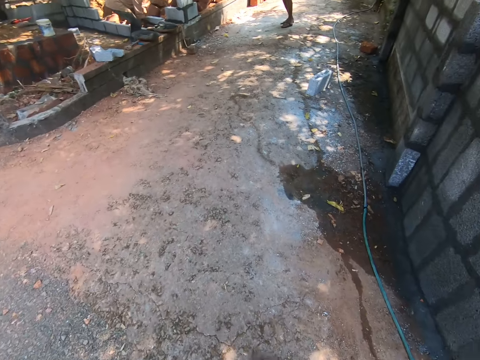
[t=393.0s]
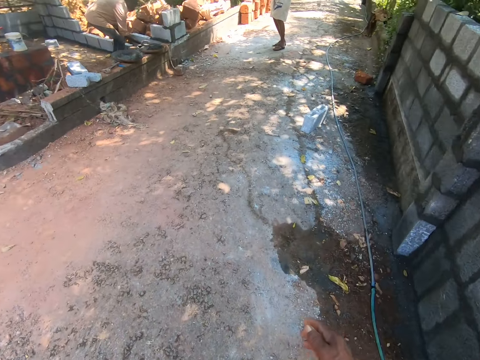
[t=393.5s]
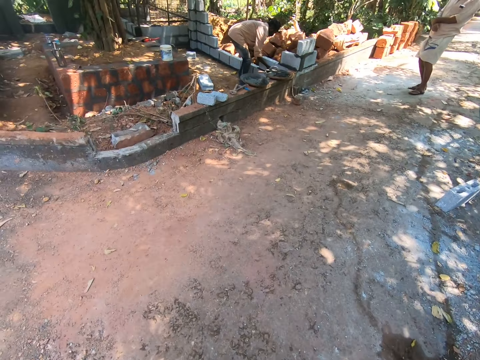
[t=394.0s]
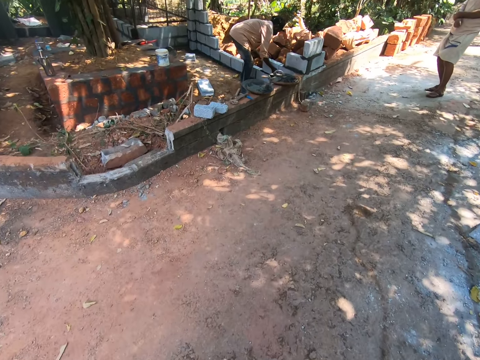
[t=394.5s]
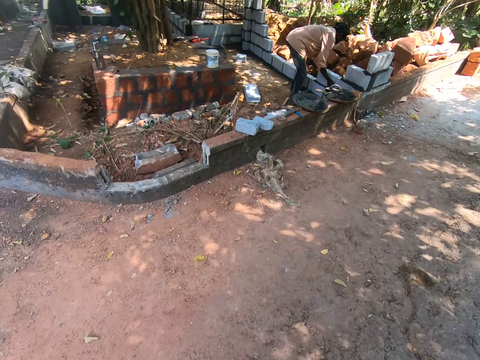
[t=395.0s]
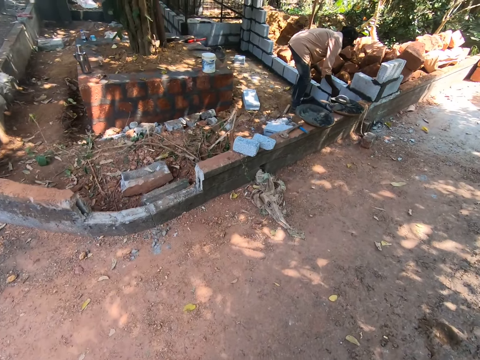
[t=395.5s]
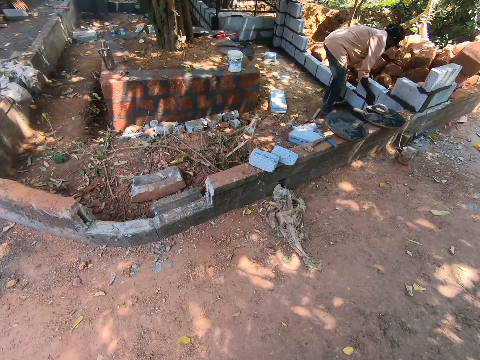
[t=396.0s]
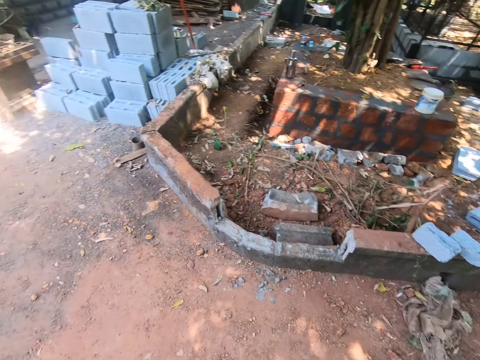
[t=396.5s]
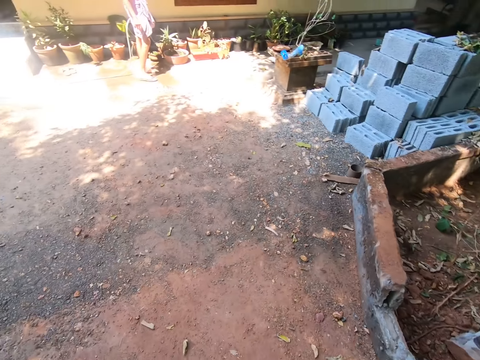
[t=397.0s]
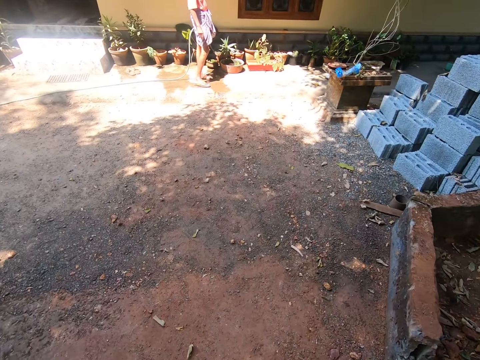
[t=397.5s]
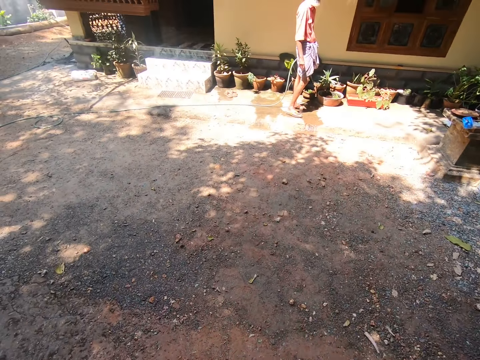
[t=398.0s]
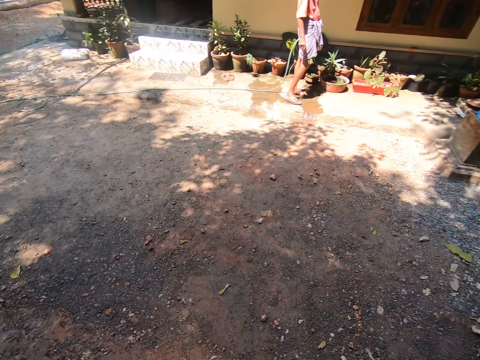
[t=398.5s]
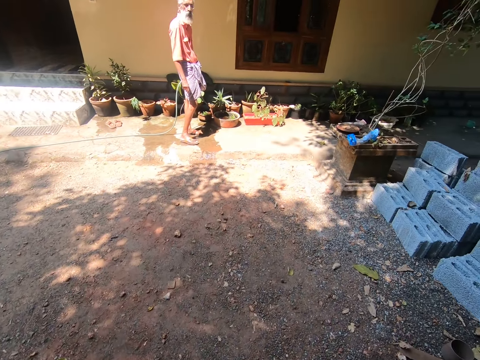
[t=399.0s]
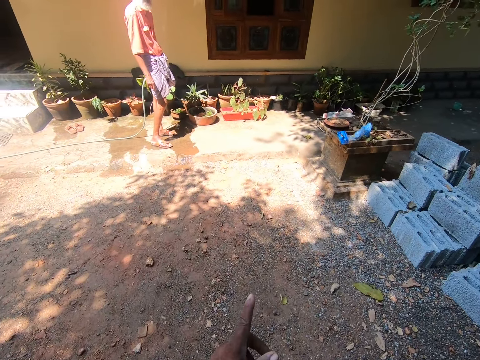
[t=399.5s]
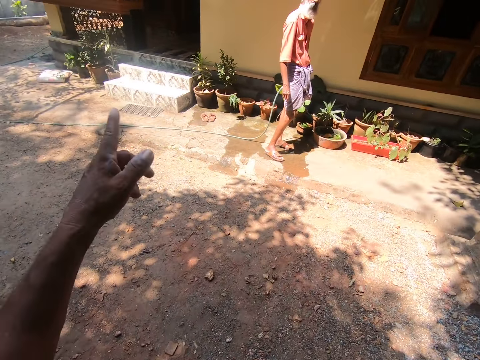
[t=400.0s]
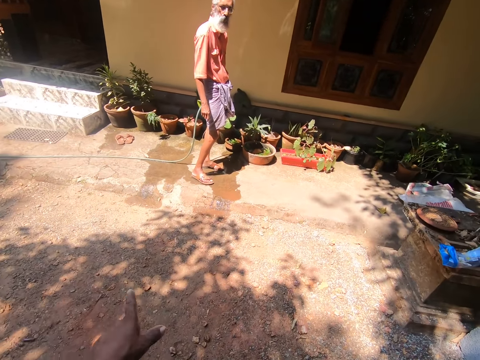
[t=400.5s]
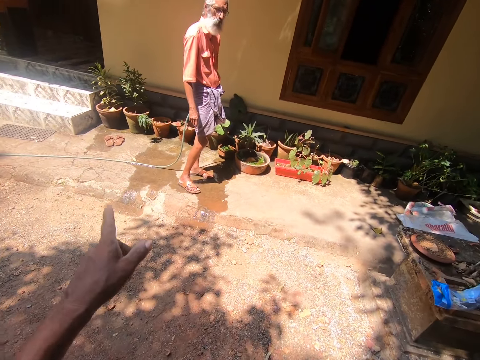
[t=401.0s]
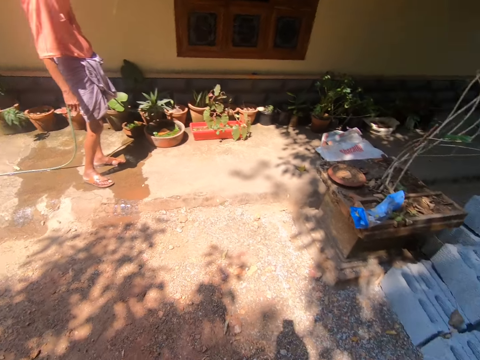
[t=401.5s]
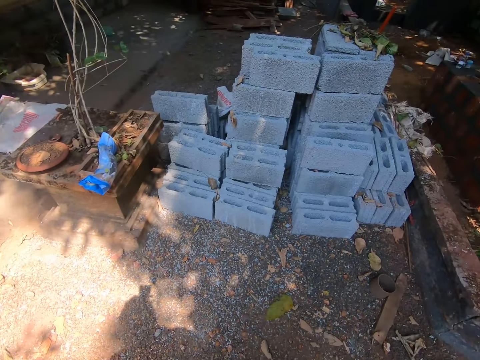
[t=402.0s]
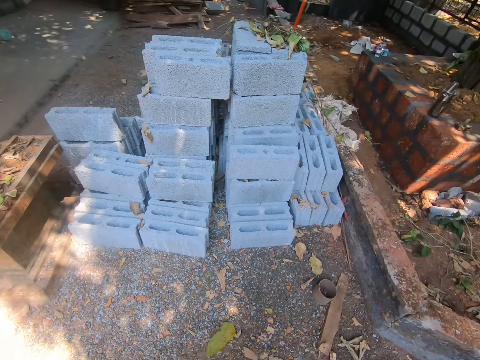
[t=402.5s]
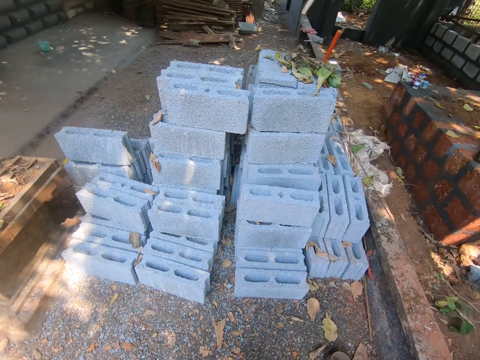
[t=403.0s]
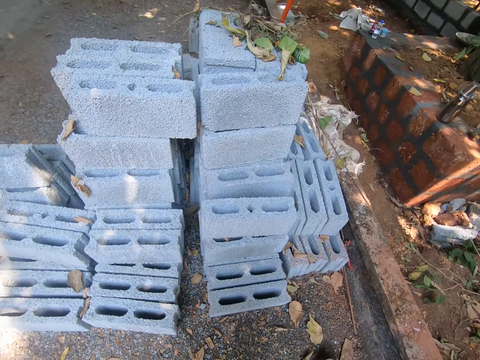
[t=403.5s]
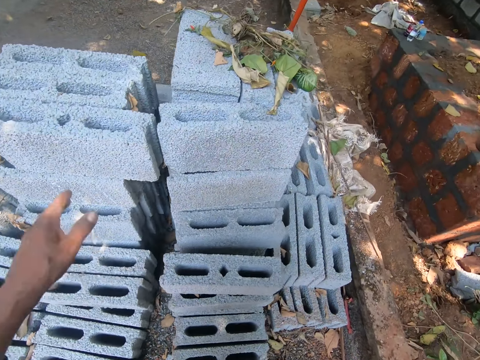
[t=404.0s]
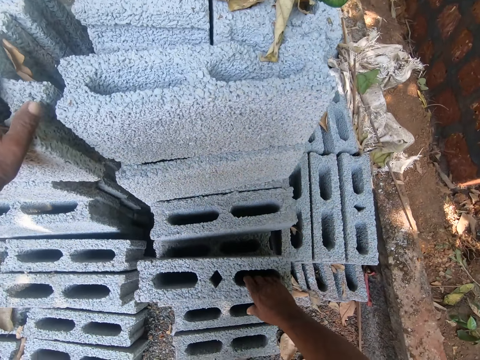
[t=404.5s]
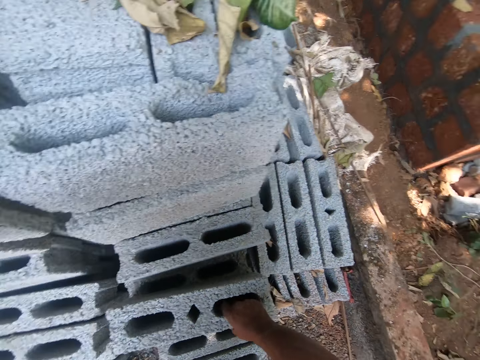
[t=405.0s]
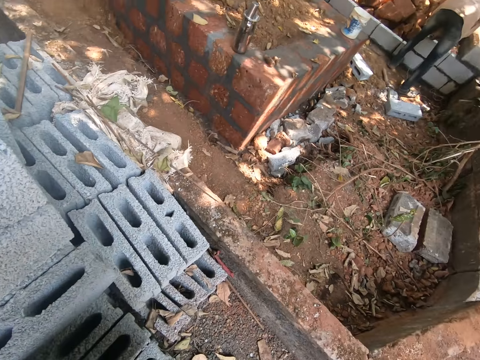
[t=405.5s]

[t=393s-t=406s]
A man appears. Another man appears. The camera wearer walks towards a man and another man. He turns around. He converses with the man. He walks a few steps. He points his finger. He lifts a brick from a stack of bricks with his right hand. He rests his left hand on a brick on the stack of bricks on the ground.

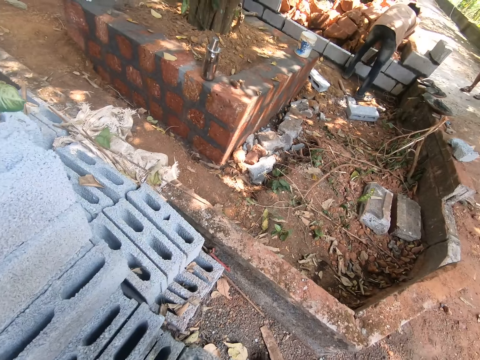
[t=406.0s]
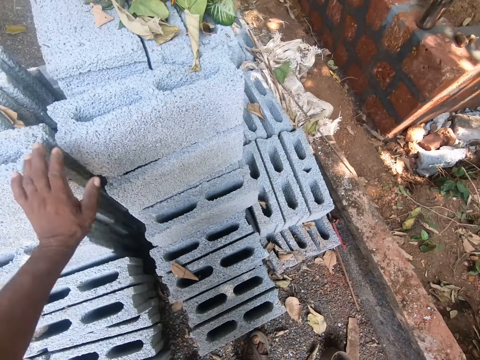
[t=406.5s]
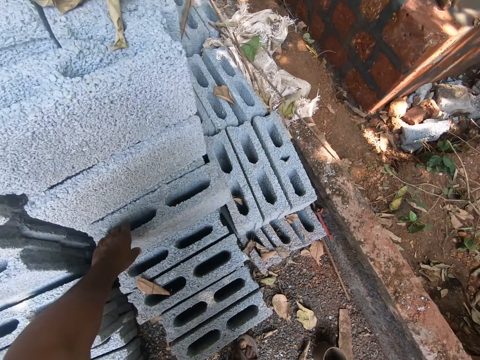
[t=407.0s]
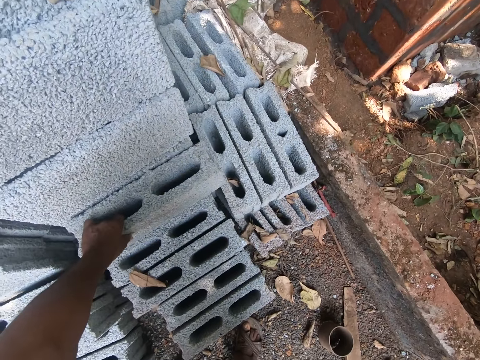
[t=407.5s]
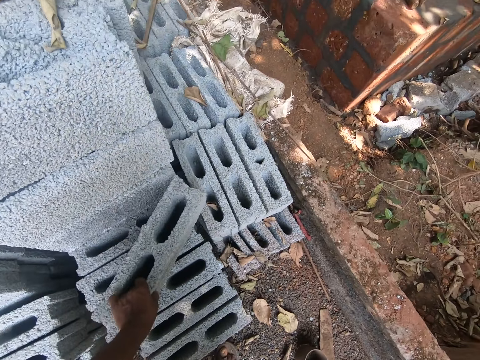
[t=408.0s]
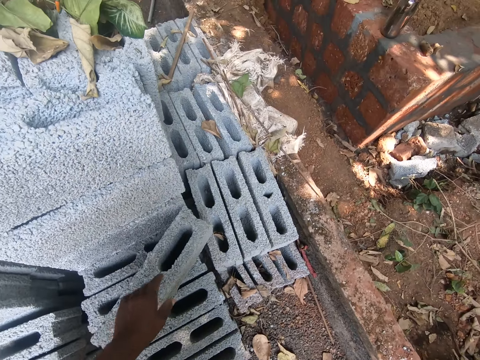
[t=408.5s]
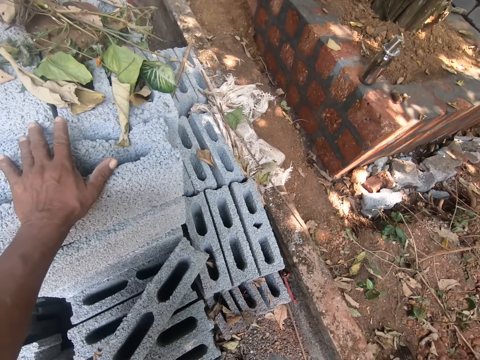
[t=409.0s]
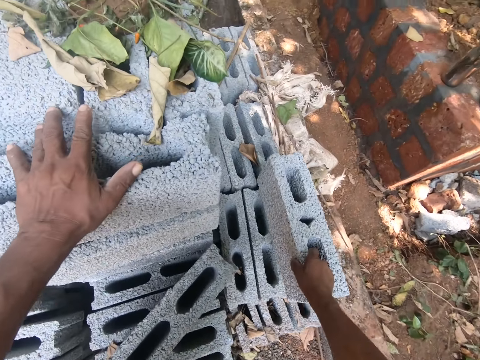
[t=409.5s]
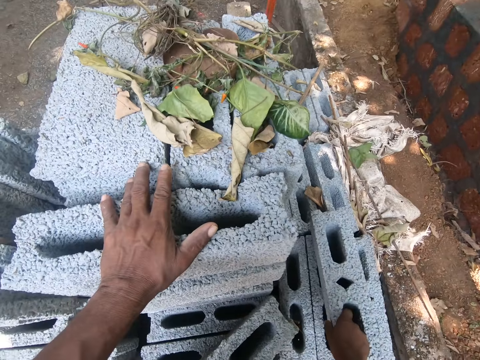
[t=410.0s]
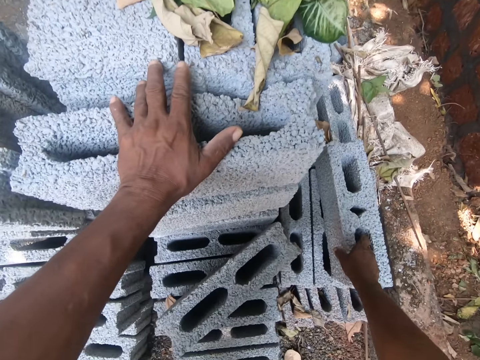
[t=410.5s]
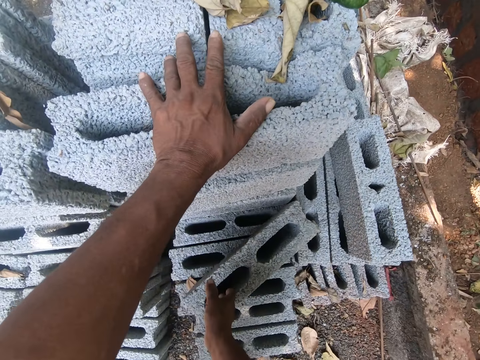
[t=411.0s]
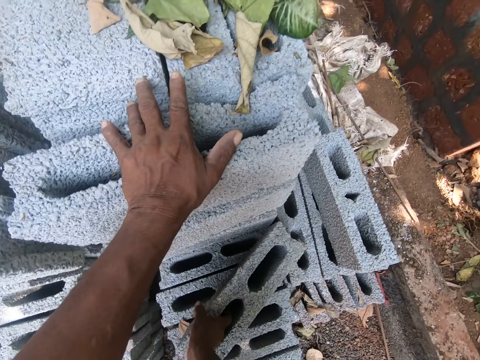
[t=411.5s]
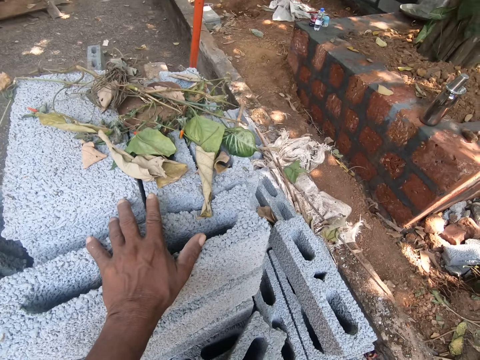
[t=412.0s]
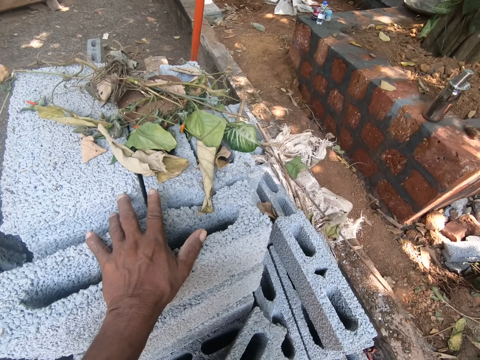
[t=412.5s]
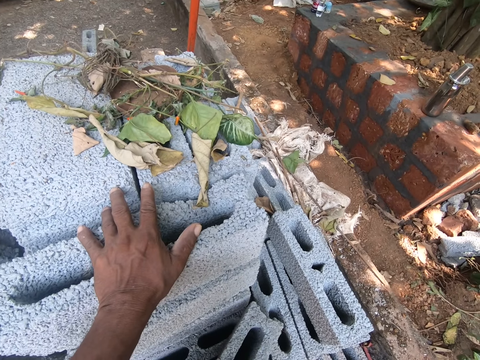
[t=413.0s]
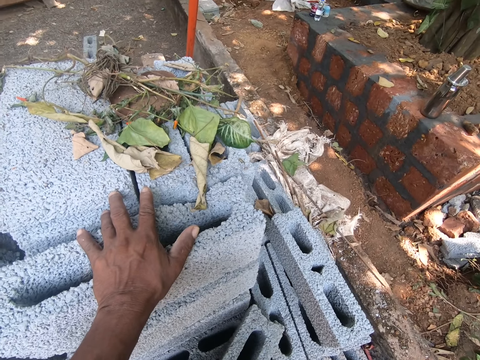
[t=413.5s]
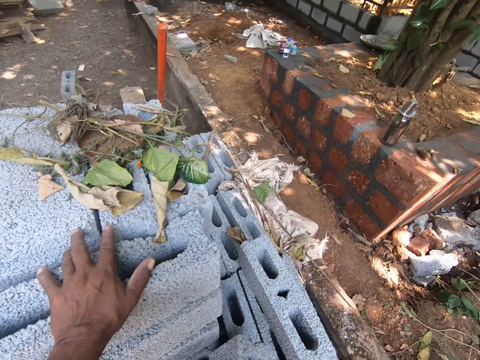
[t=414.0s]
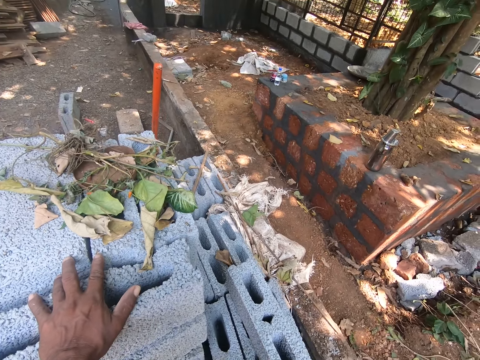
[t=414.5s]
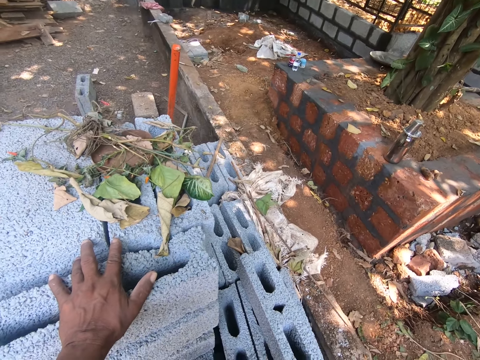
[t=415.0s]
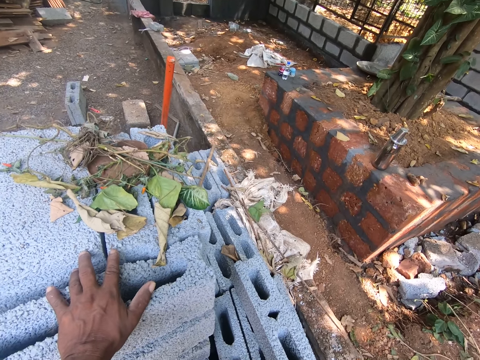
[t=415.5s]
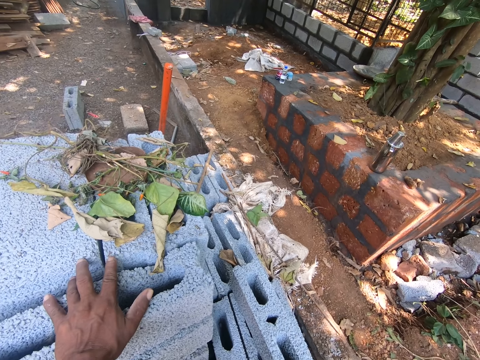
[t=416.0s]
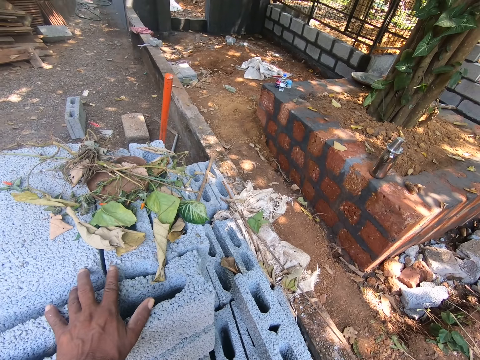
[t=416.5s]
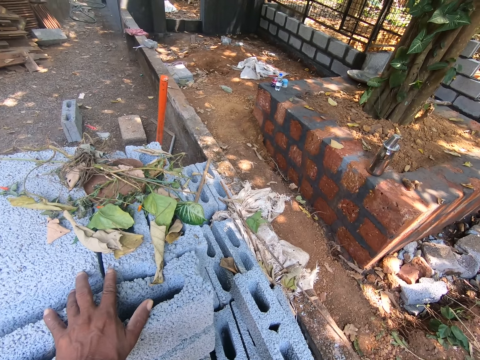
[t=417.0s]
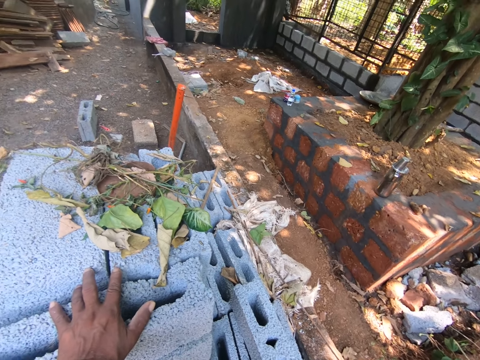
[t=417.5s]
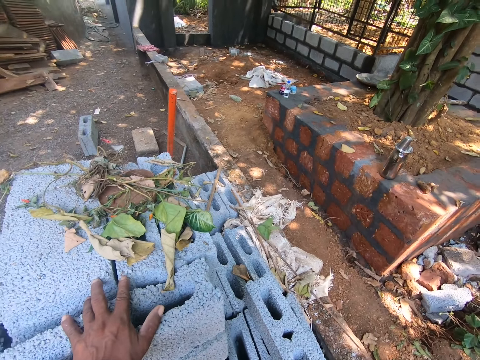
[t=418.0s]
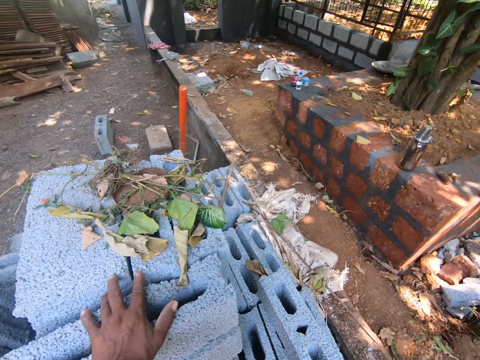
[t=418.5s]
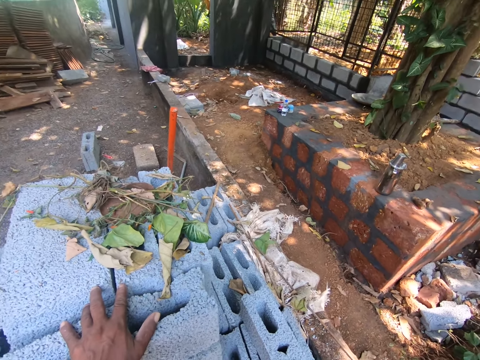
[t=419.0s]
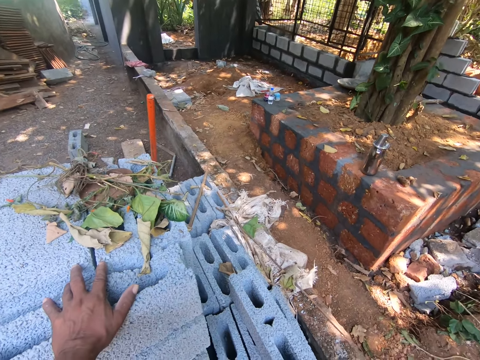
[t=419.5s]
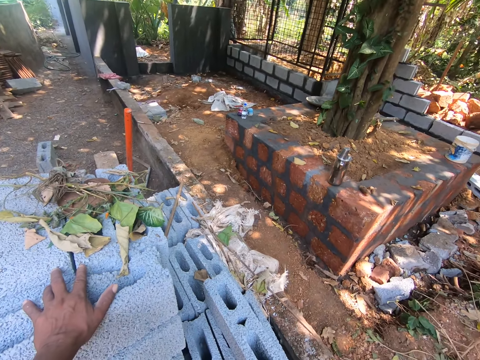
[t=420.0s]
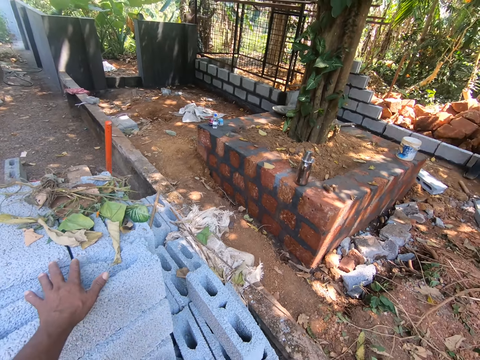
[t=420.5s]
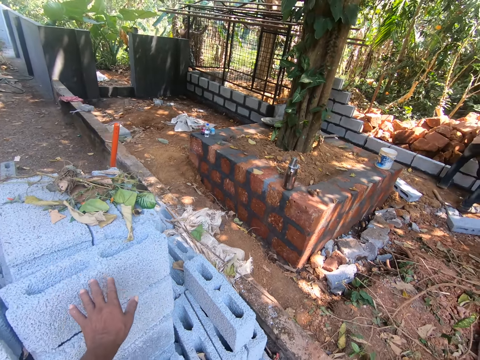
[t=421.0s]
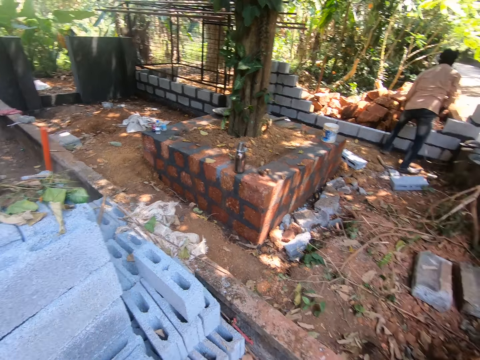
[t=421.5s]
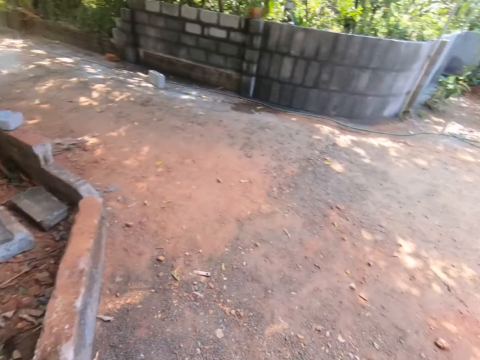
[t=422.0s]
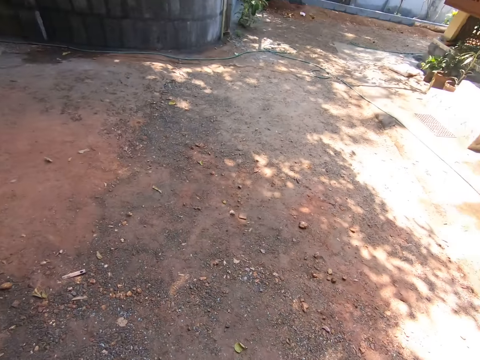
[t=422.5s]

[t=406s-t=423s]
The camera wearer withdraws his left hand from the brick on the stack of bricks on the ground. He takes the brick block. He adjusts a brick on the stack of bricks on the ground with his left hand. He places the brick on the stack of bricks with his right hand. He rests his left hand on a brick on the stack of bricks on the ground. He holds the brick on the stack of bricks on the ground with his right hand. He lifts the brick from the stack of bricks with his right hand. He converses. He withdraws his left hand from the brick on the stack of bricks on the ground.
